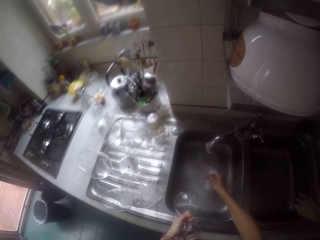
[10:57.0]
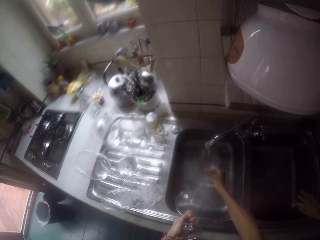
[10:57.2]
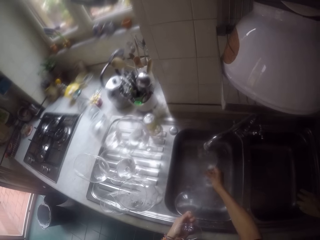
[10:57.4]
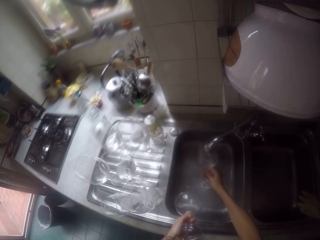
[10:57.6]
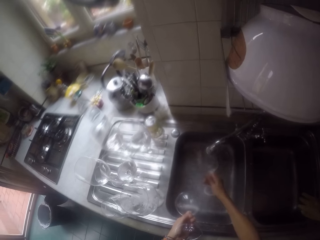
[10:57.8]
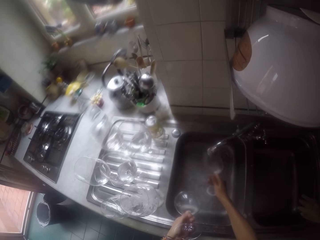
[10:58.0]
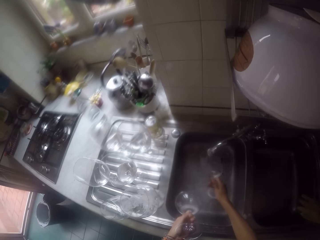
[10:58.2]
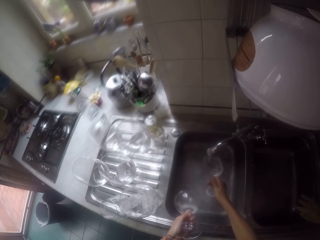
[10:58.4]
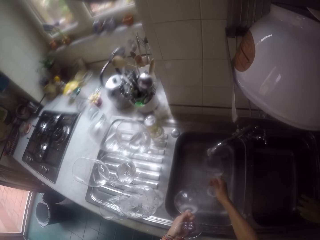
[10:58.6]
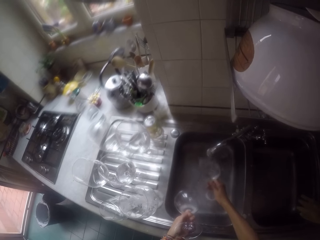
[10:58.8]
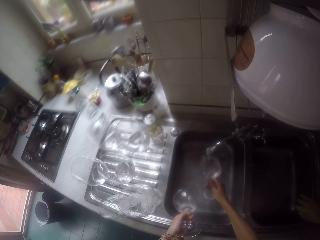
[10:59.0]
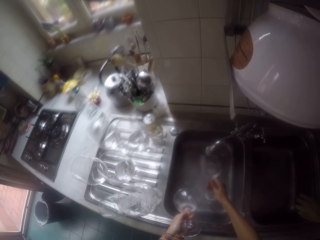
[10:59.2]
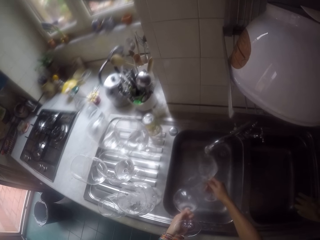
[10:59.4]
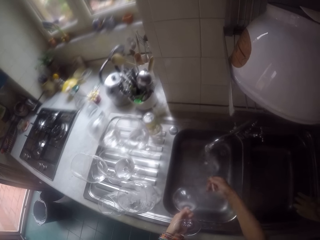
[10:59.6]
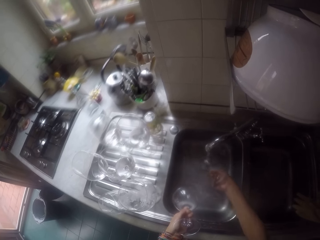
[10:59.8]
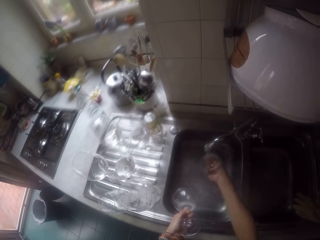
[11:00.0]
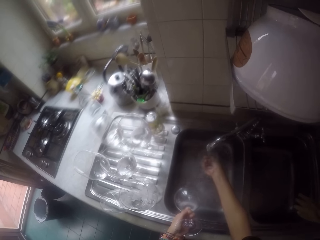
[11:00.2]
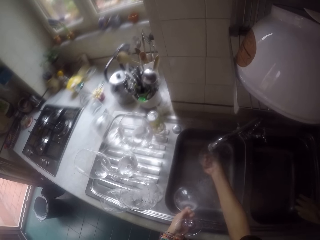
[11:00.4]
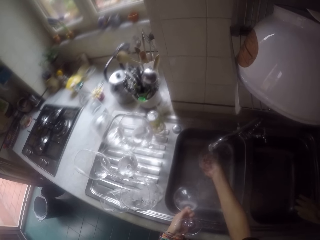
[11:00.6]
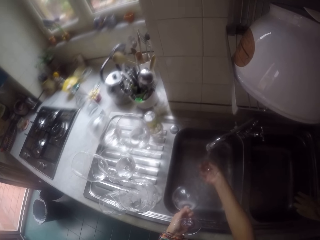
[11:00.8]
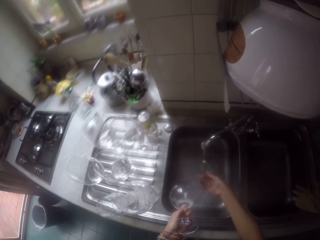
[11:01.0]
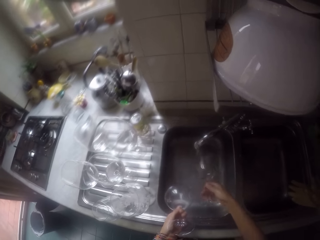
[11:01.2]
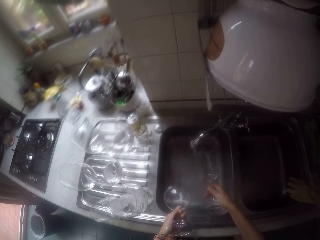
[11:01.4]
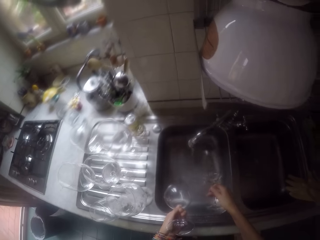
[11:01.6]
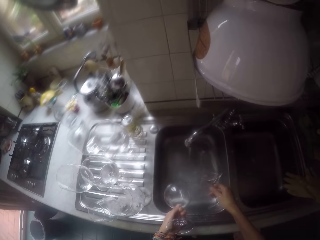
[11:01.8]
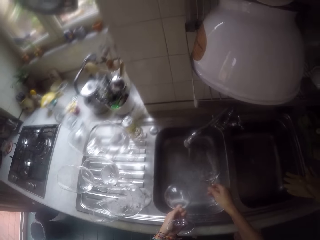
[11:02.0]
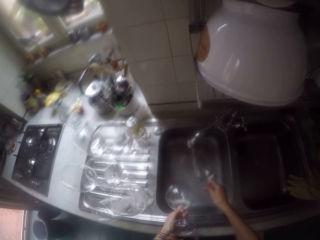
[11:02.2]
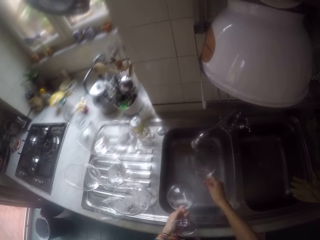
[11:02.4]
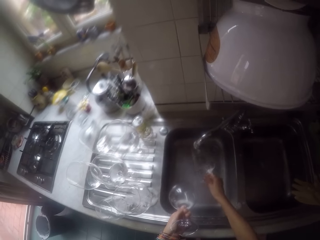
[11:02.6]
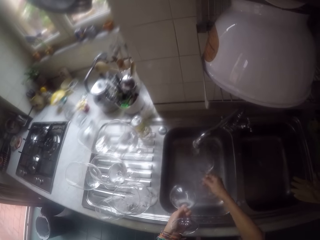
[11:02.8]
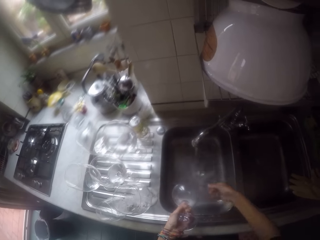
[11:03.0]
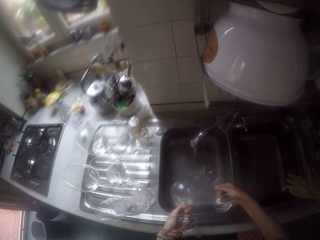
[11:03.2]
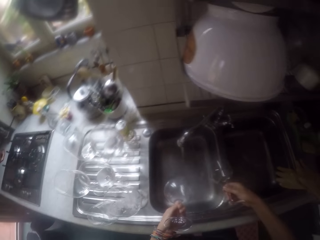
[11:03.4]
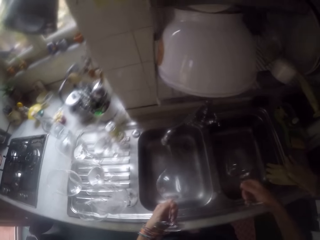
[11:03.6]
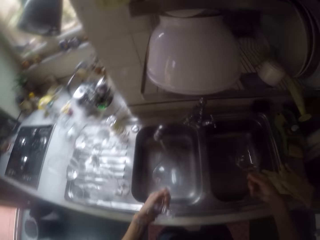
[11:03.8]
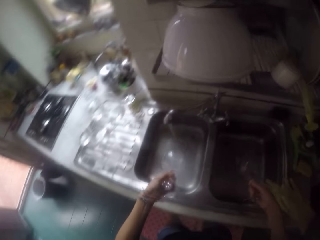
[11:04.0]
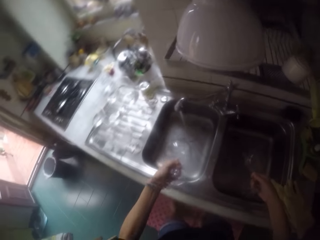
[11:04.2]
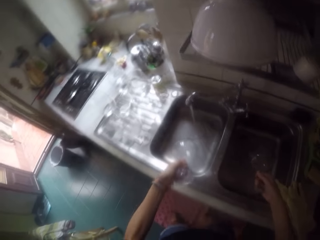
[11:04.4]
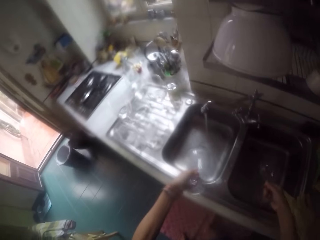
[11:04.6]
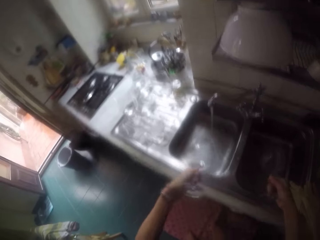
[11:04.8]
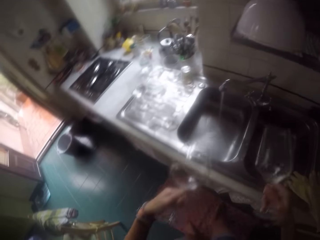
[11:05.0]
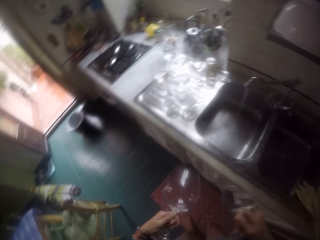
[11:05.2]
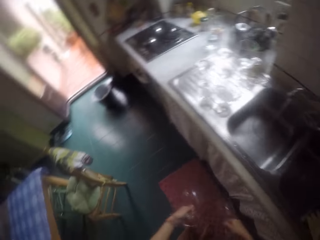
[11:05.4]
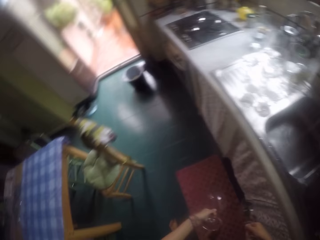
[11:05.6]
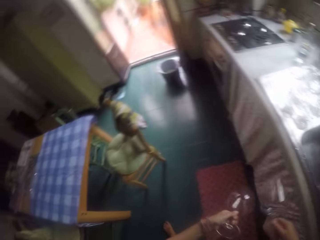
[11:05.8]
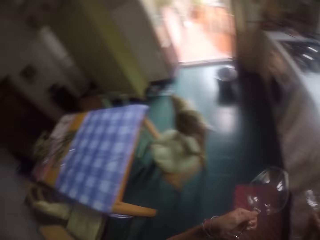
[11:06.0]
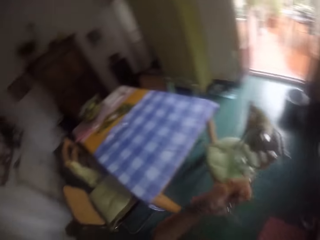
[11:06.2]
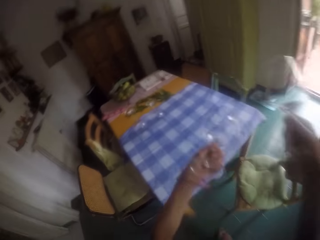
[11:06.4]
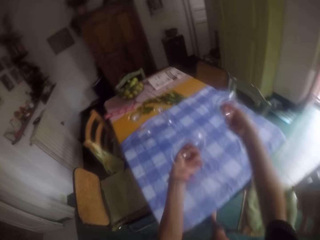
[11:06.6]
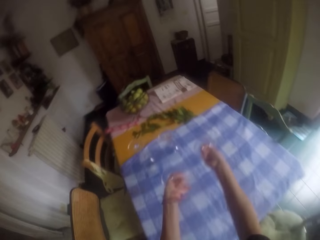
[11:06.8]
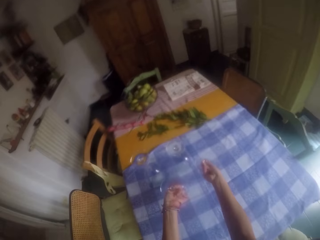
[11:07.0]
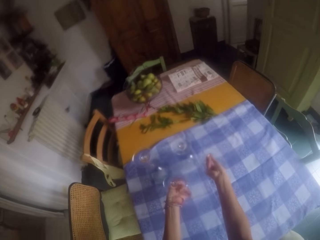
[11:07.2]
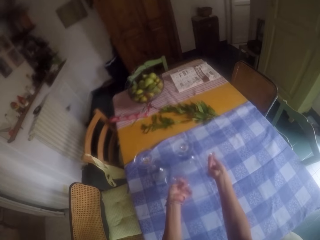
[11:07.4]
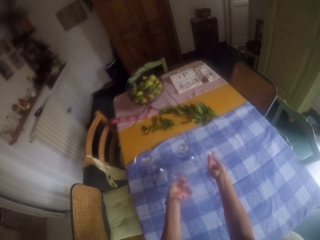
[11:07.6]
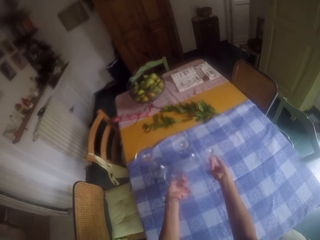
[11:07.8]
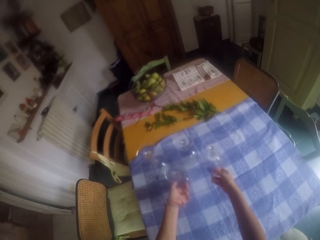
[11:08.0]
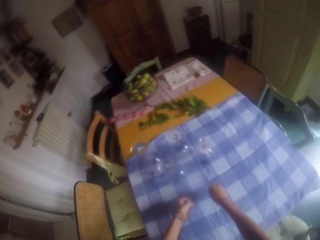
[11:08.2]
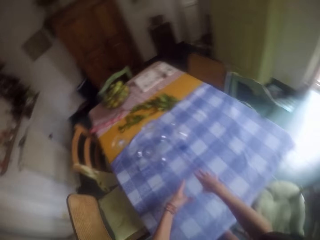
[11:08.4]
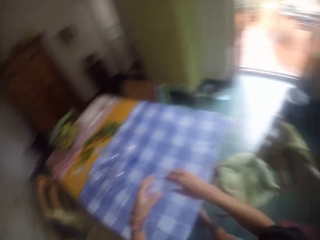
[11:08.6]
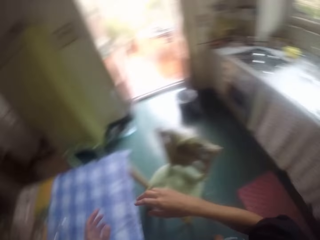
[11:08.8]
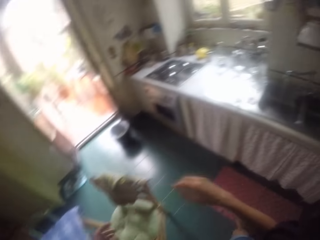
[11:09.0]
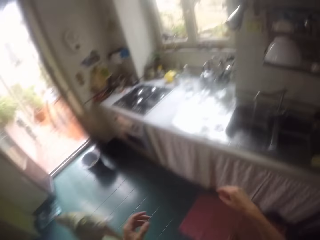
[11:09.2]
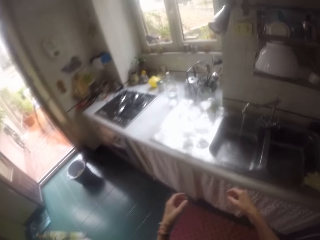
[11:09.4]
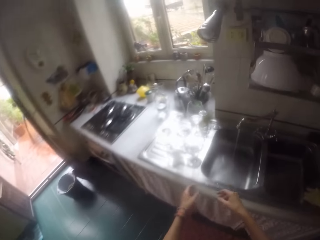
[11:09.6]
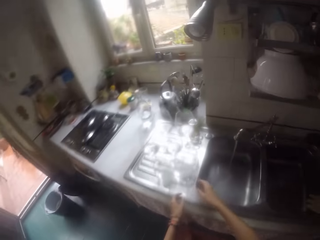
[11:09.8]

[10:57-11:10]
The camera wearer shakes the glasses. They place the glass on the table.

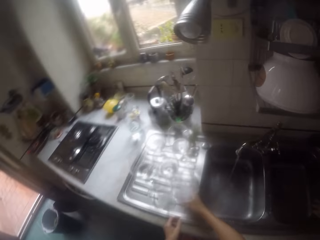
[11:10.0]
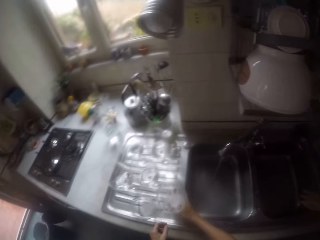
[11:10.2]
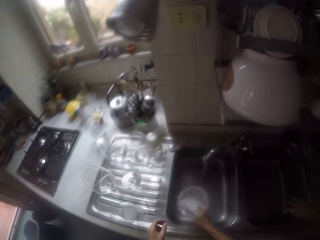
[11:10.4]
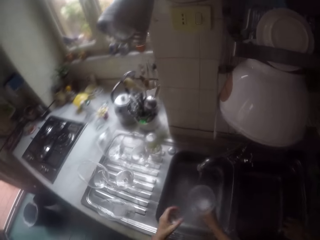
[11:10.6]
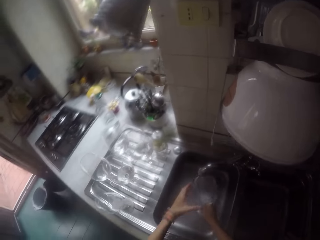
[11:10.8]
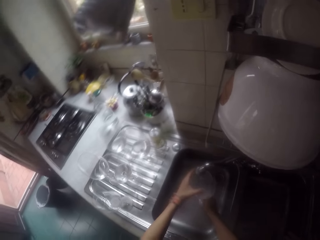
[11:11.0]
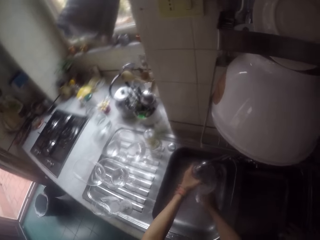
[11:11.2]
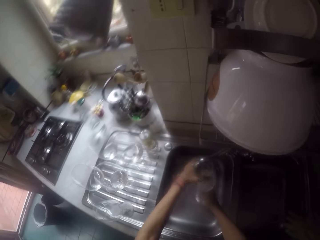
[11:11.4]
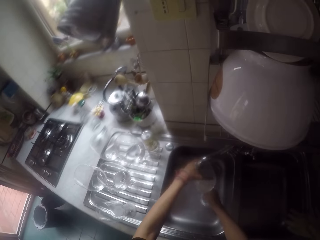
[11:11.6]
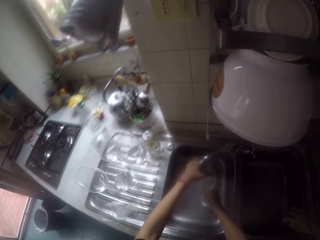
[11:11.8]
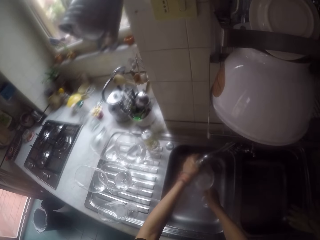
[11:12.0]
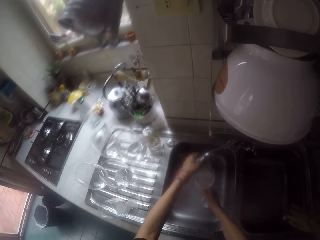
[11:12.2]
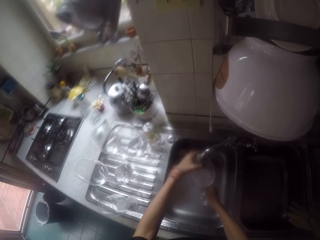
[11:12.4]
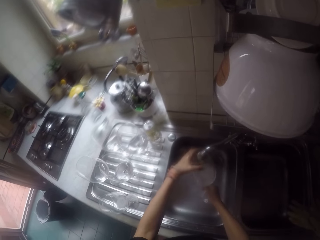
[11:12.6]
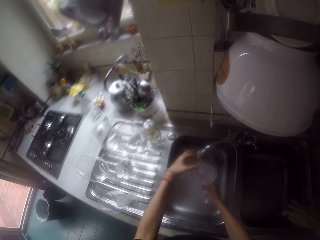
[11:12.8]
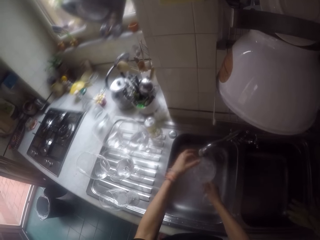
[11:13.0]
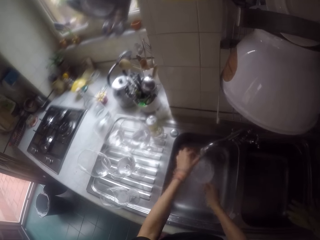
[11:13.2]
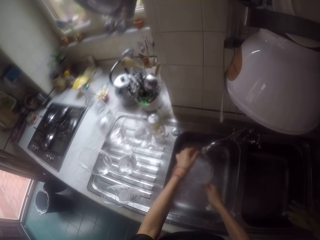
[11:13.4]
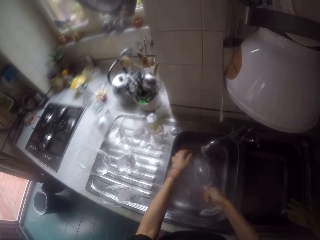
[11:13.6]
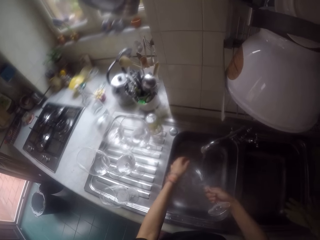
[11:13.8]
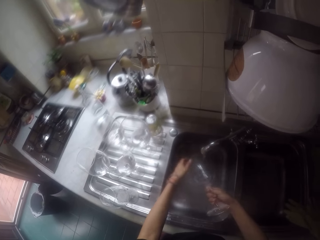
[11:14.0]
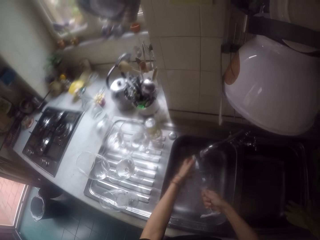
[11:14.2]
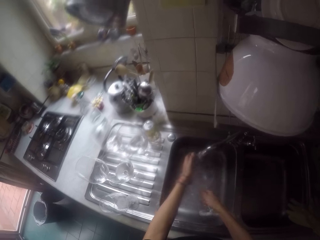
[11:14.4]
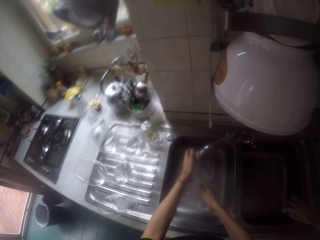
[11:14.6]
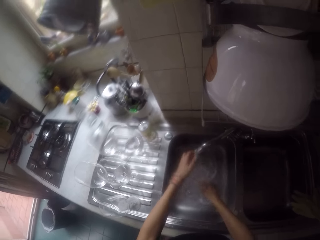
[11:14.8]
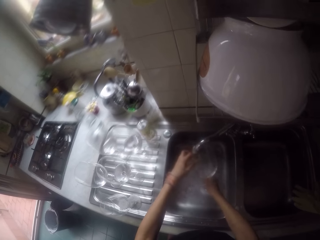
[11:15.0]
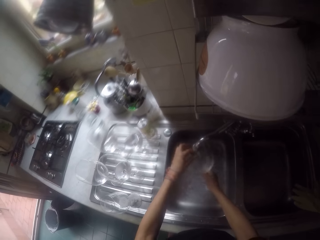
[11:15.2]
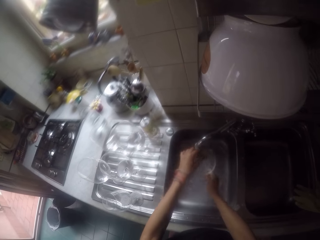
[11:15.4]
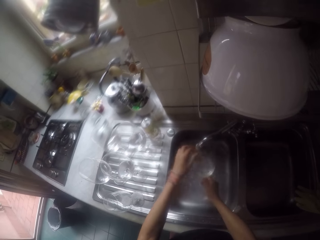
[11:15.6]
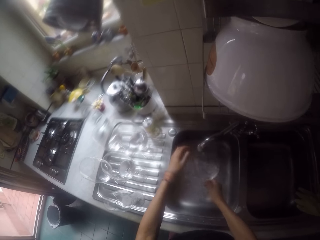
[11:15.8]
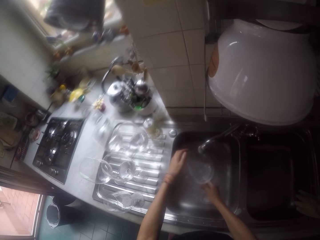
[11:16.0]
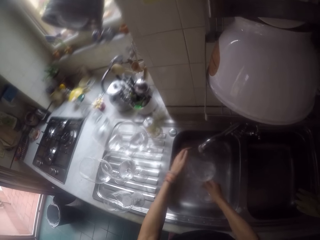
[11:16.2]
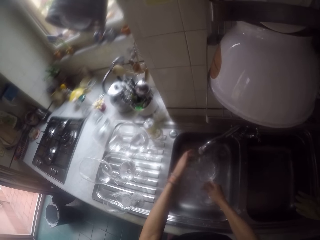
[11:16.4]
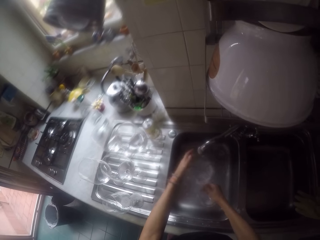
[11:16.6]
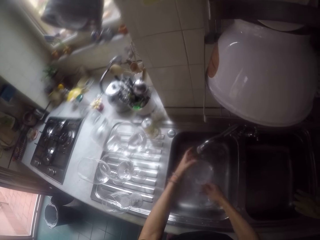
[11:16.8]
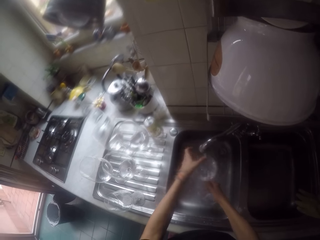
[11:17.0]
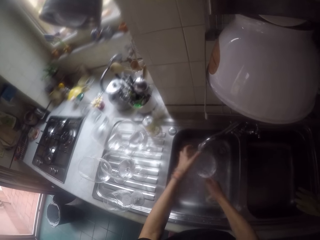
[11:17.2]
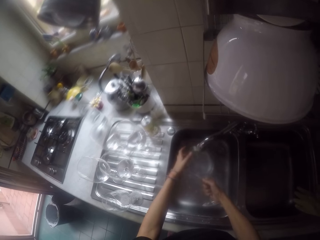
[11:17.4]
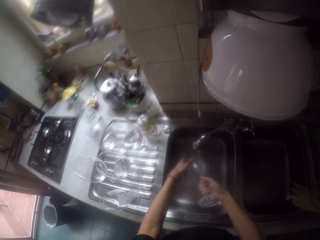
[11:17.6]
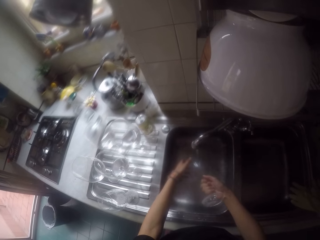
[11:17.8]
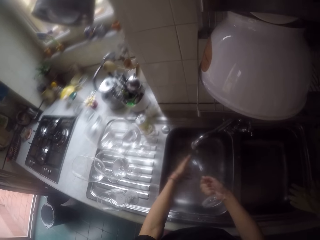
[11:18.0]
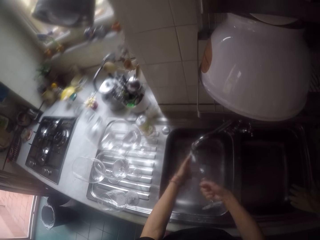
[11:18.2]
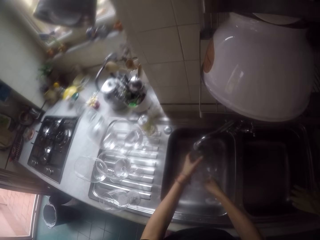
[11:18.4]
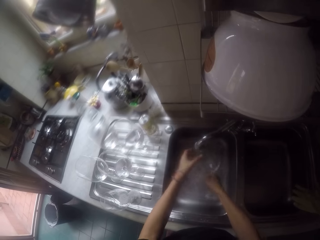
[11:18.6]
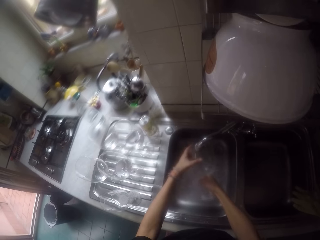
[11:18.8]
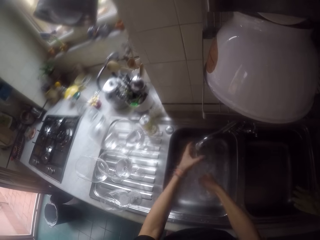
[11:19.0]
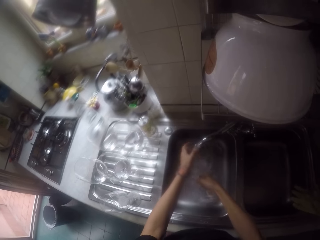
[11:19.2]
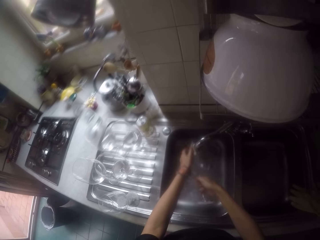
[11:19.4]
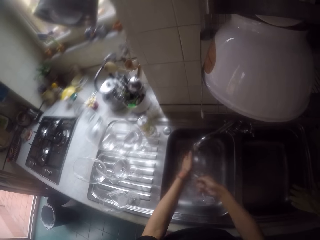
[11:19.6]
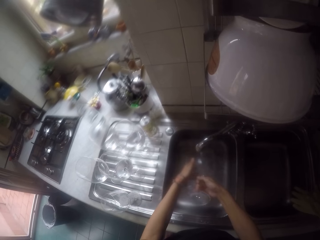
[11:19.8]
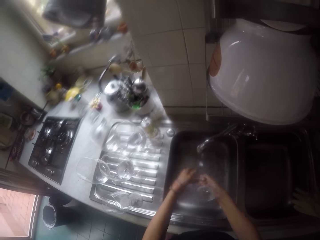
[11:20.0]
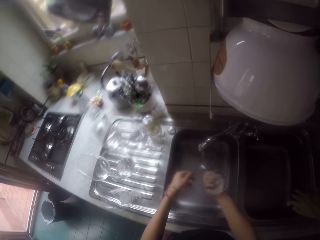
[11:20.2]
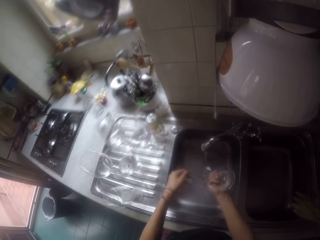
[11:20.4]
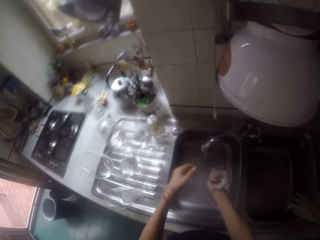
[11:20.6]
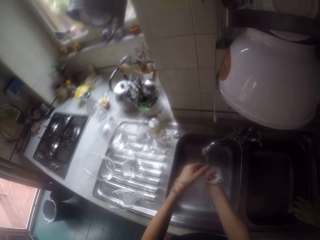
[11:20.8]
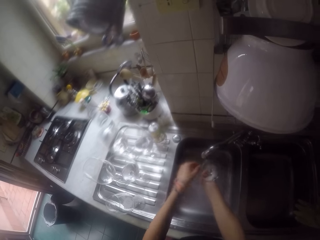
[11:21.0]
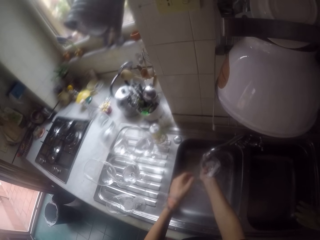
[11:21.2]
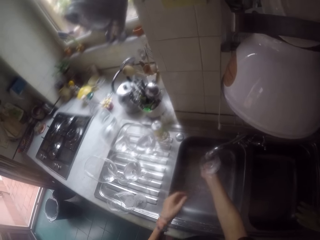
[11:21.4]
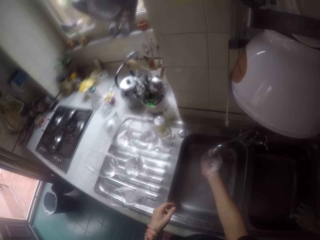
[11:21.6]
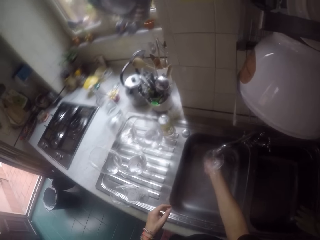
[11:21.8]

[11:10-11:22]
The camera wearer picks up a glass from the sink. They rinse the glass with the tap water.
